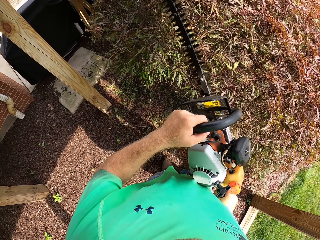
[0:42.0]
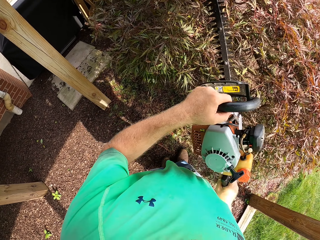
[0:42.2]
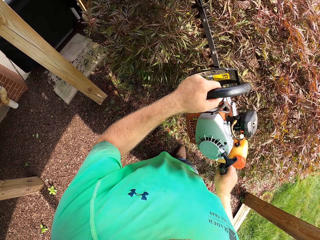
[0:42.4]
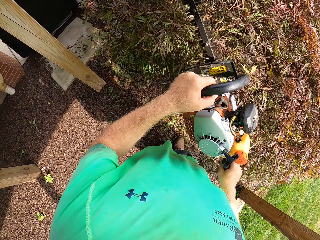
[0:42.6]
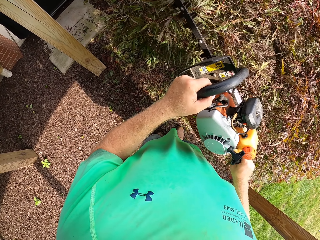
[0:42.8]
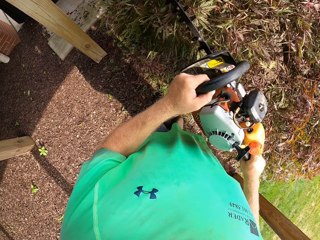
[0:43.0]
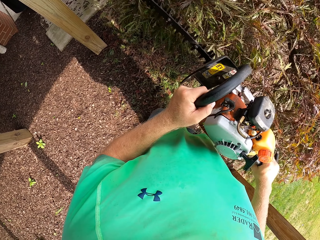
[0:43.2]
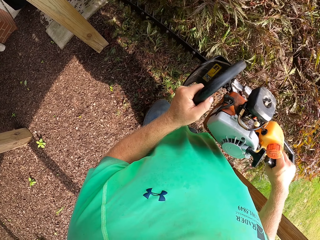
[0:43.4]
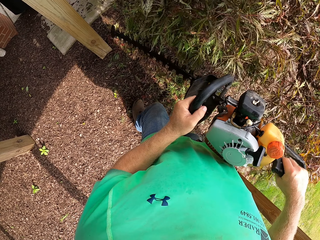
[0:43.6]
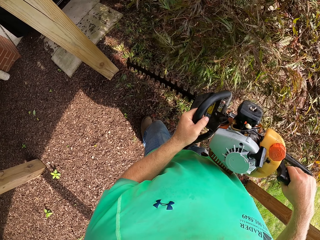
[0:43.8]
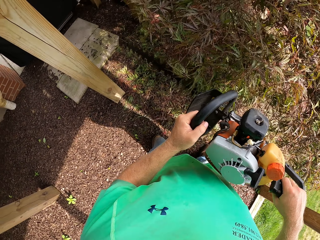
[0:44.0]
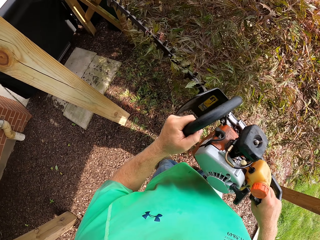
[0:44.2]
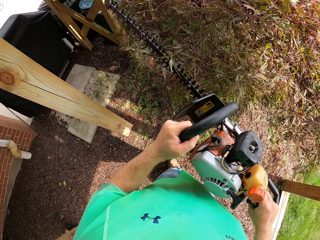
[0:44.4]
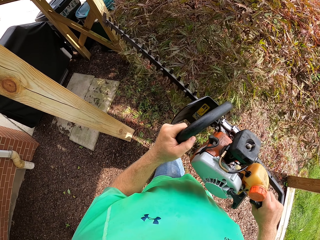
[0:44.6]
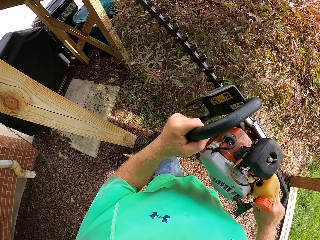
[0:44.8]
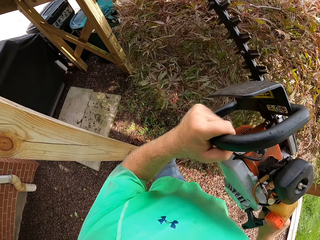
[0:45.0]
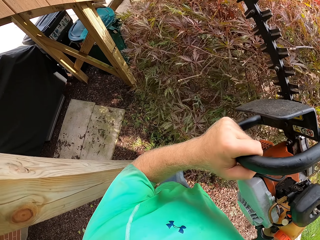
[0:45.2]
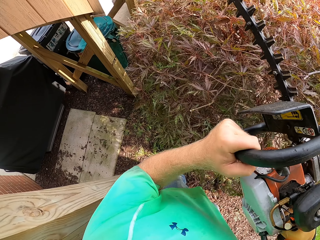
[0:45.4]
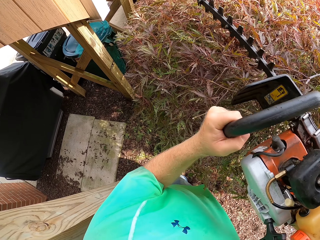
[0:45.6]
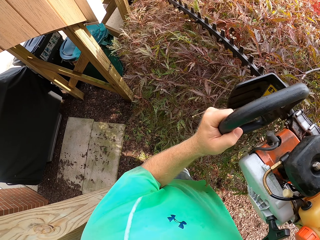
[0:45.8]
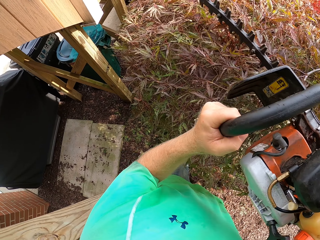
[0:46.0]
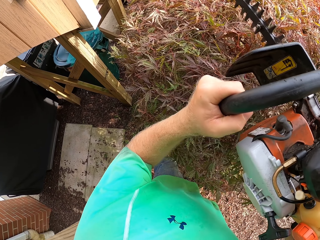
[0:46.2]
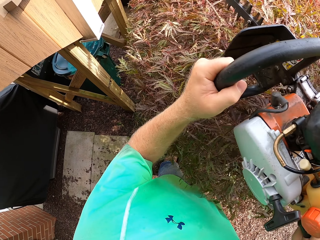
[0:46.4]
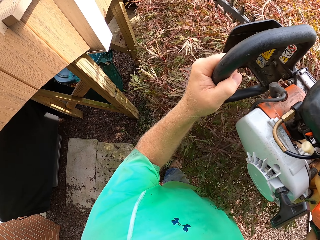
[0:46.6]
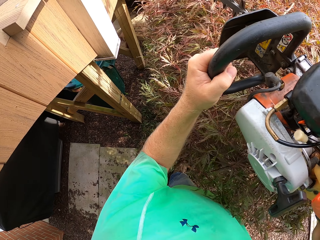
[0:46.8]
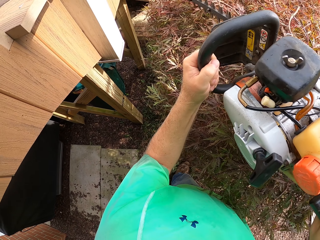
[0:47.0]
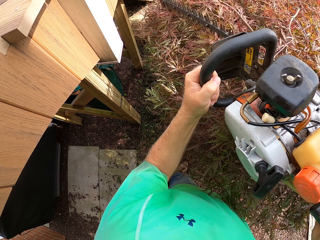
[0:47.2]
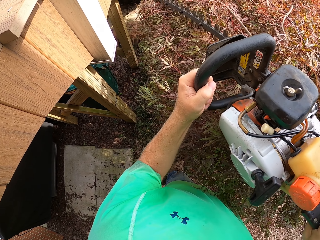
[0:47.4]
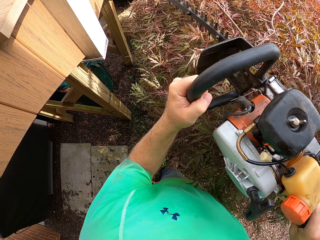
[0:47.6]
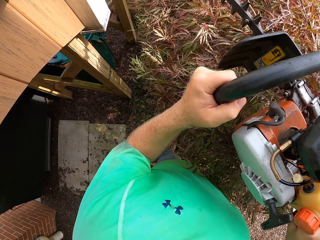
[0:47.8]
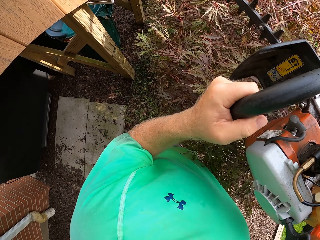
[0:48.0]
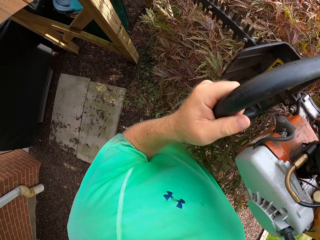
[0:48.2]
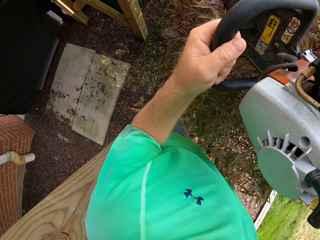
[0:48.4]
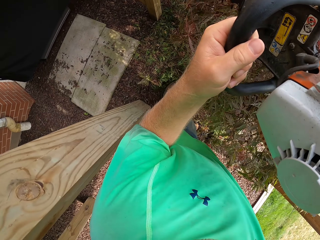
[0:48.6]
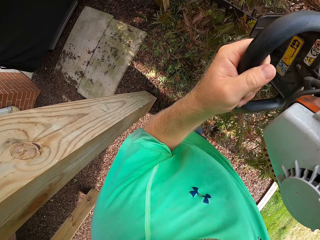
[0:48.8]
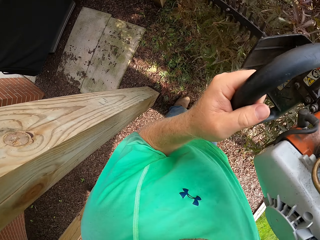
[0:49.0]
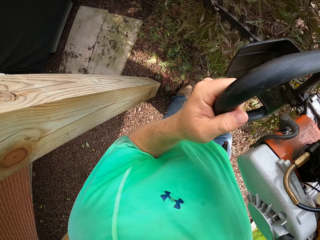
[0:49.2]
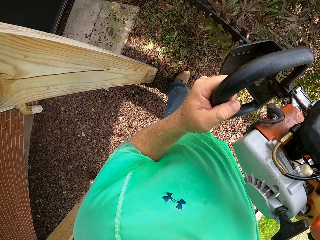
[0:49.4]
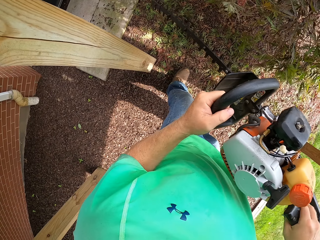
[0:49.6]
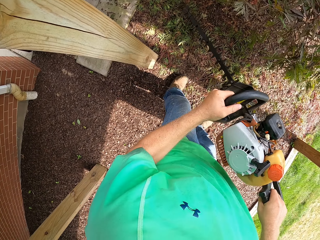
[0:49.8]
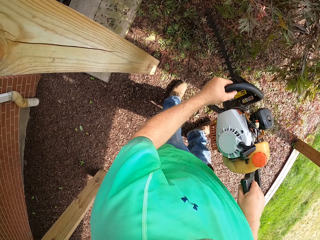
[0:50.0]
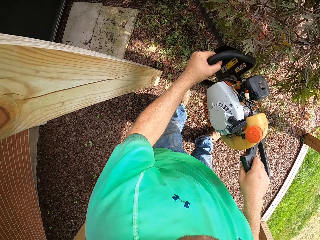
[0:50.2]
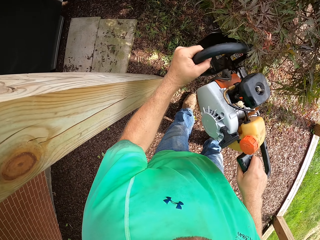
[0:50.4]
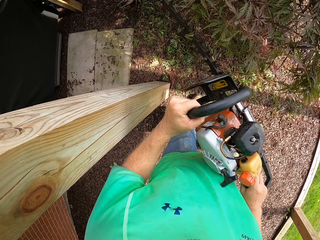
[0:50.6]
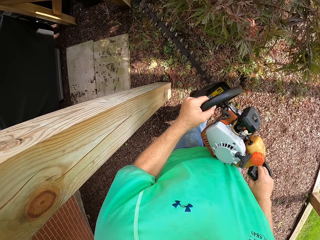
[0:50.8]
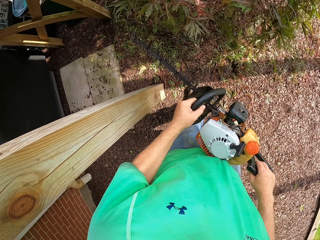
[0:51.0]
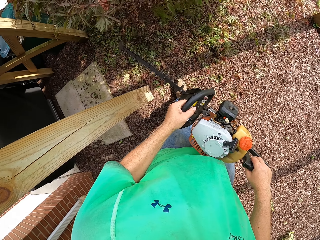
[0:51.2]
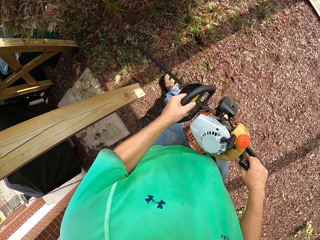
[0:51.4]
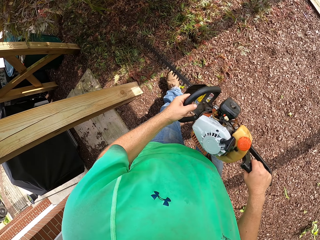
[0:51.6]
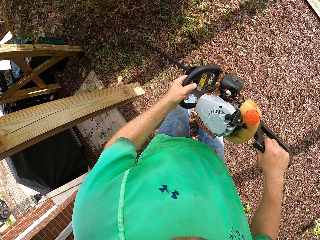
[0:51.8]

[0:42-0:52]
The camera wearer trims the hedge with the hedge trimmer in his hands.

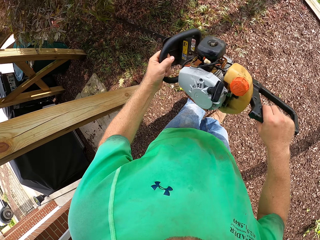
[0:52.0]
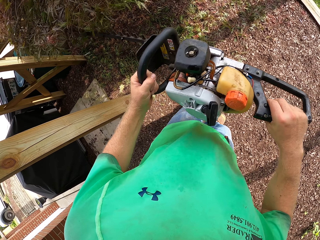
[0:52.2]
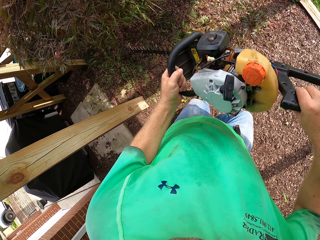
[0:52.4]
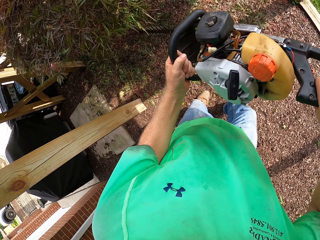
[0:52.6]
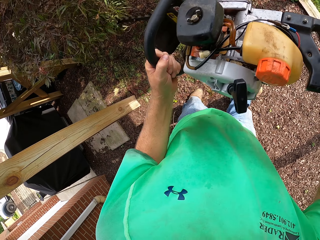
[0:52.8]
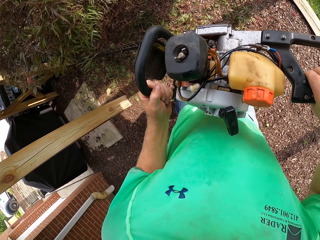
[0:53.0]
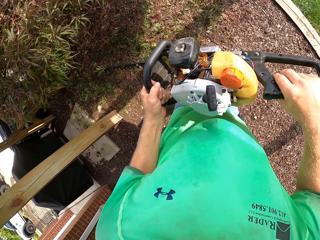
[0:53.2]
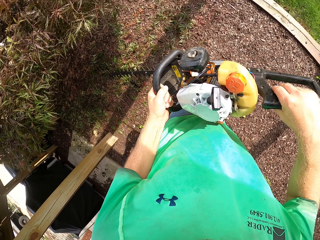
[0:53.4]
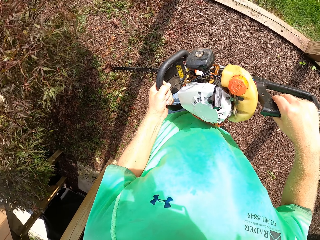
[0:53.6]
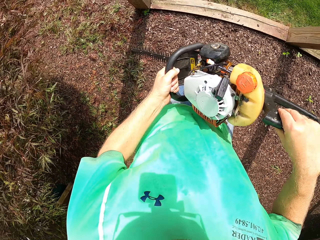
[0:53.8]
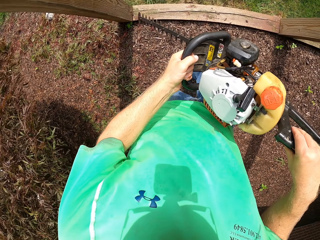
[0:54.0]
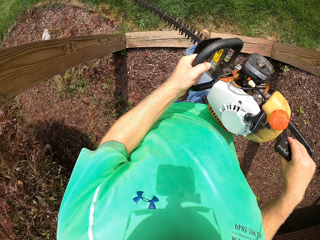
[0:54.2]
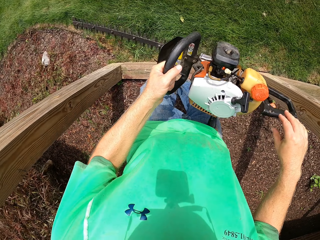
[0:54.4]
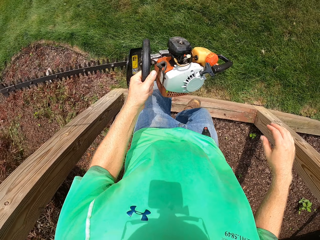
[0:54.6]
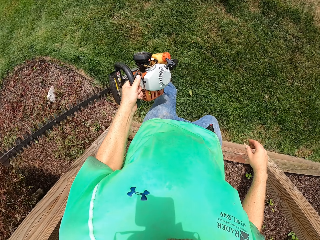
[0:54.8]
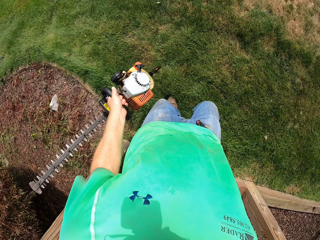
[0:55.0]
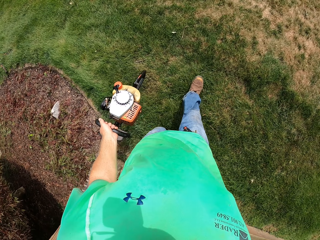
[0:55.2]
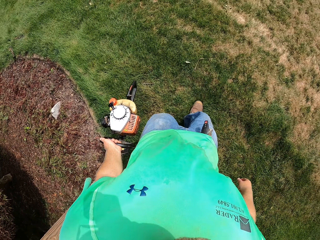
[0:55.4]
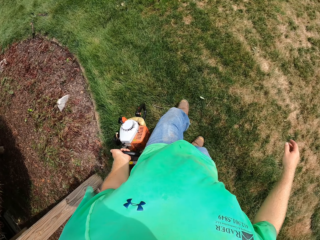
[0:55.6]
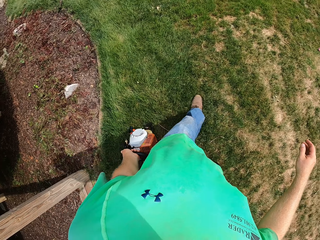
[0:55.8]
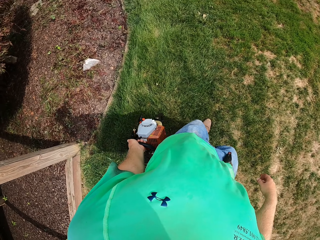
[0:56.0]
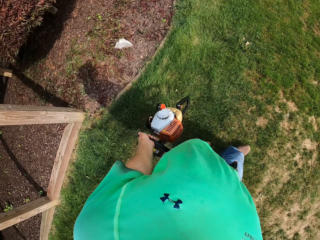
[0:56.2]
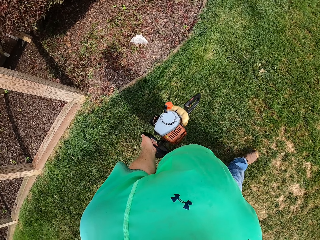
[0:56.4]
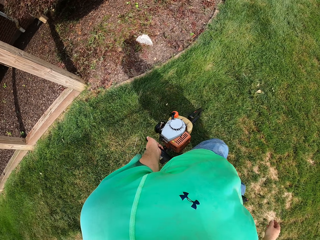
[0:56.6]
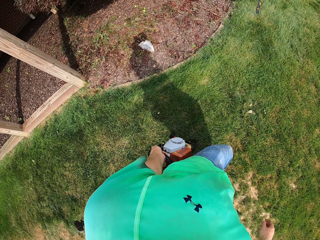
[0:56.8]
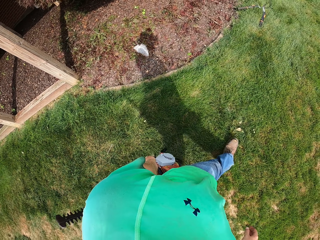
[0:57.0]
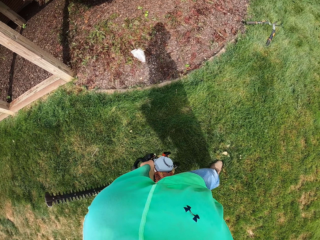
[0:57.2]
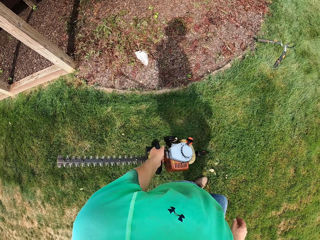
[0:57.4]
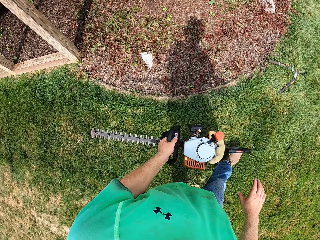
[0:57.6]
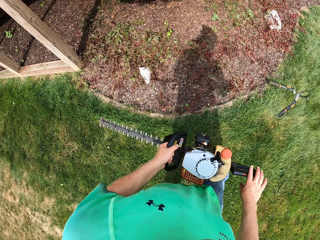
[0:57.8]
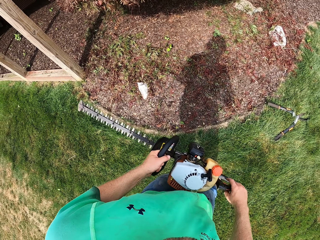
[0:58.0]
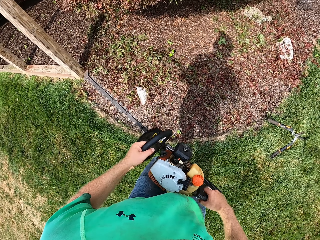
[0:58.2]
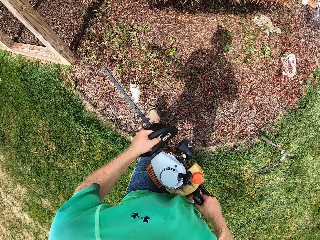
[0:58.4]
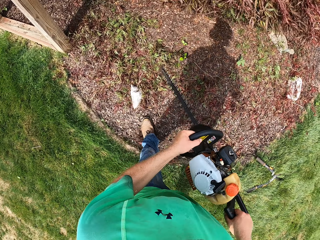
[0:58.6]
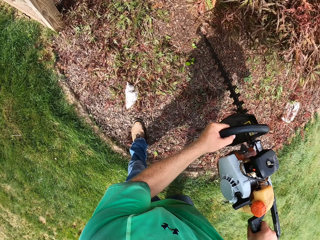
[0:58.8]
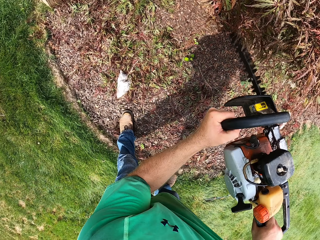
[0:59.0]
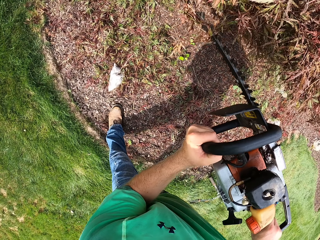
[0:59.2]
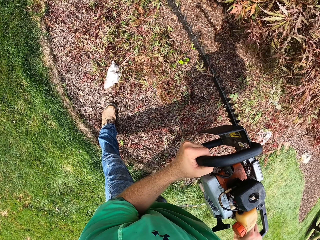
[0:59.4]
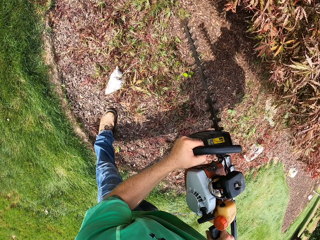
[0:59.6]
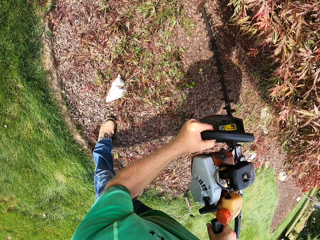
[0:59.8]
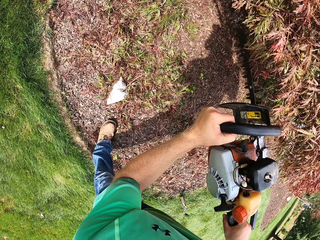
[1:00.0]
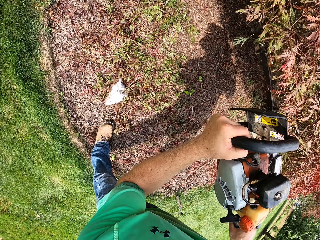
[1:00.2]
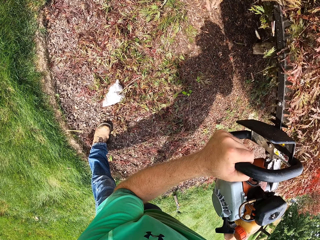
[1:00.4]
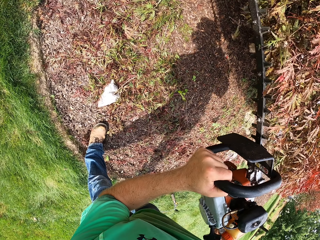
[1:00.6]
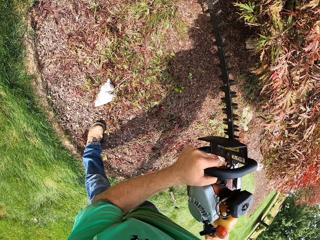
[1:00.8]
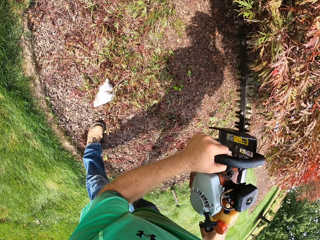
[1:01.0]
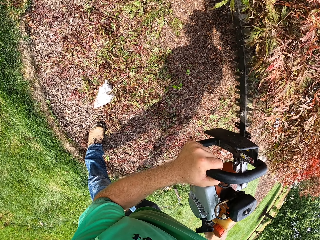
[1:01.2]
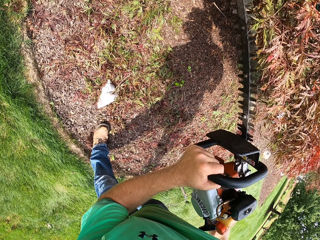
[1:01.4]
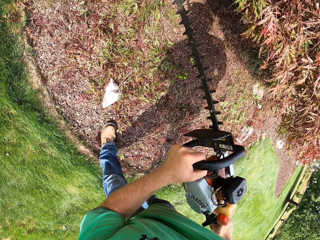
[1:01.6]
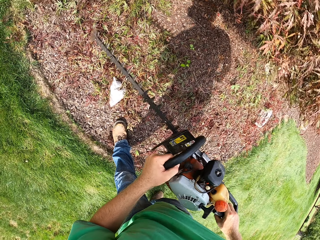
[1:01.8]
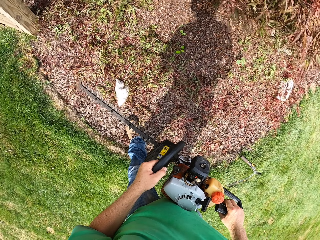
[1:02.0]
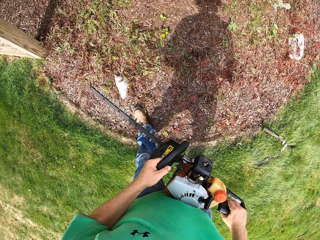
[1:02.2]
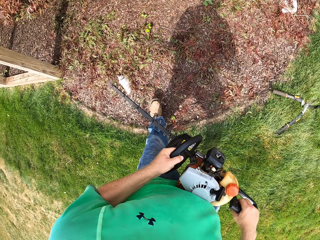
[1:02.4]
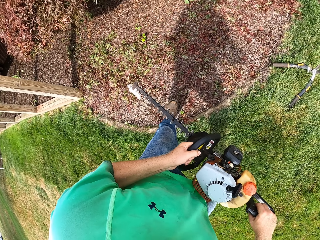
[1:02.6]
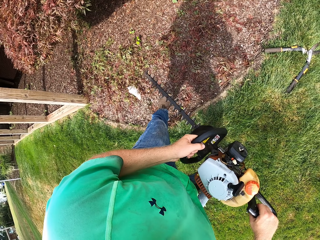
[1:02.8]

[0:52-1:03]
The camera wearer walks around the compound. He holds the hedge trimmer in his left hand with his right. He trims the hedge with the hedge trimmer in his hands.
